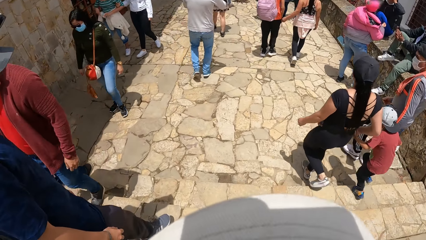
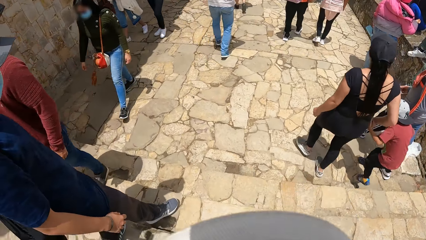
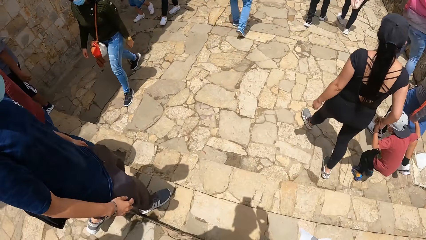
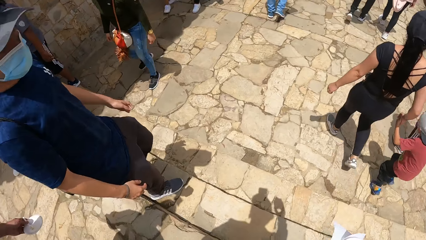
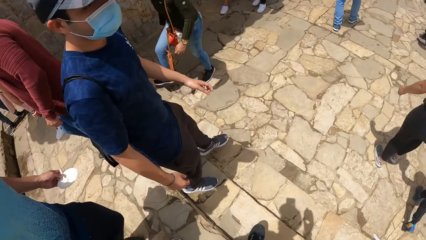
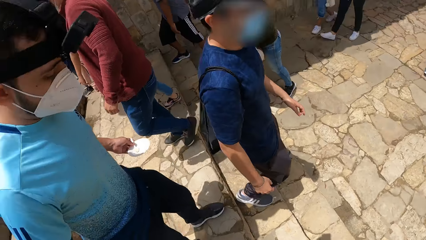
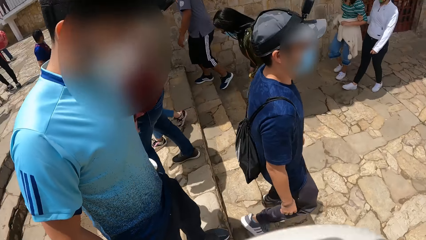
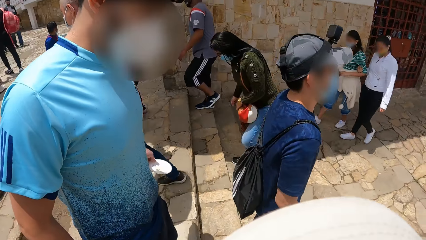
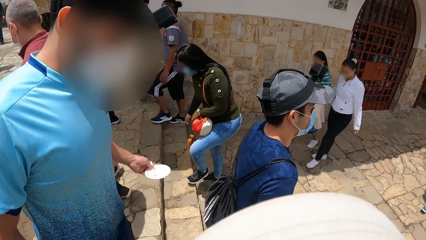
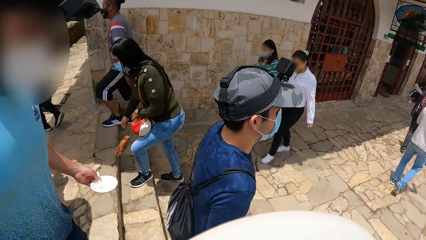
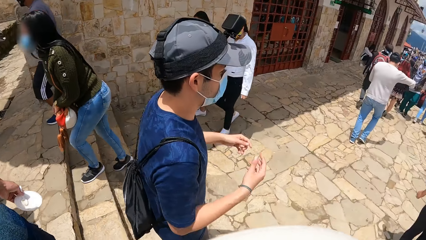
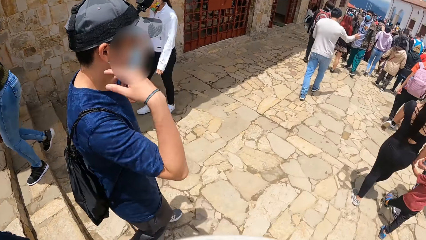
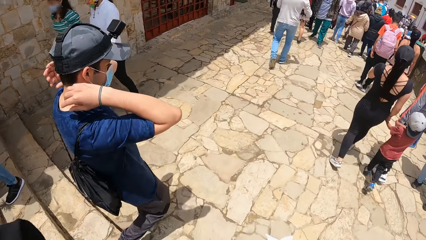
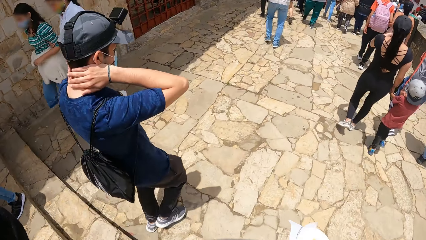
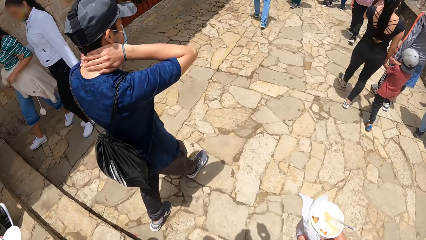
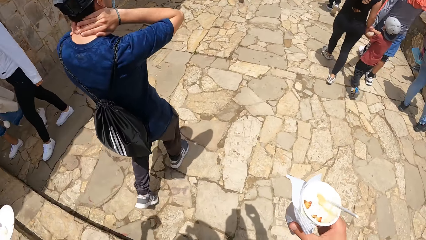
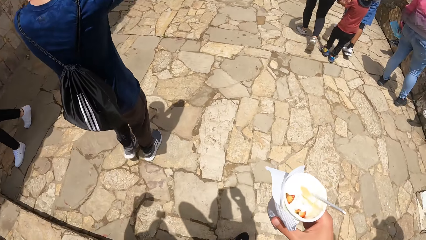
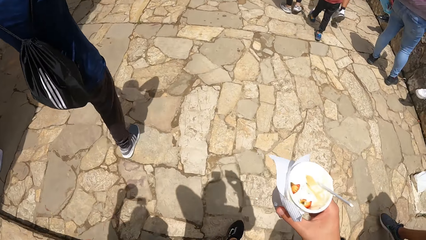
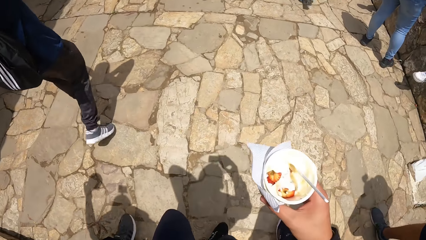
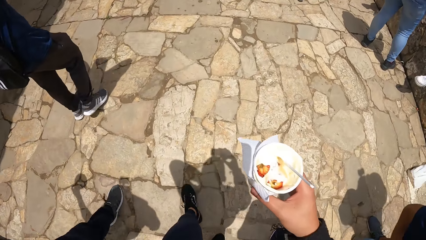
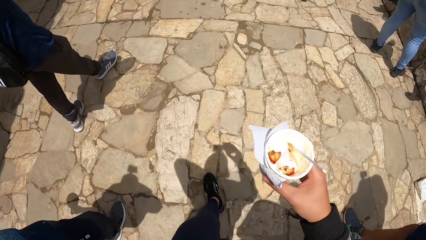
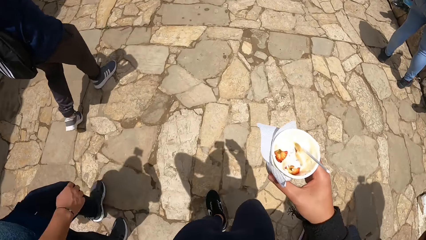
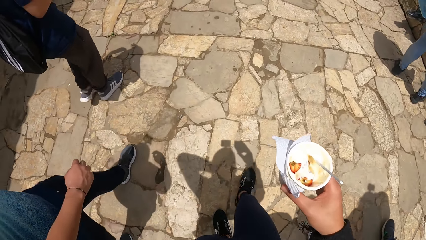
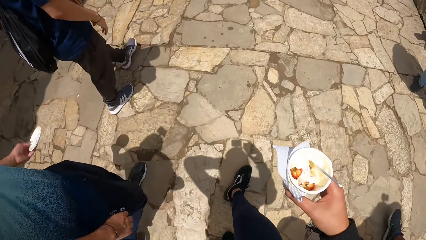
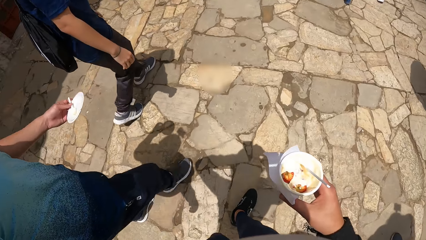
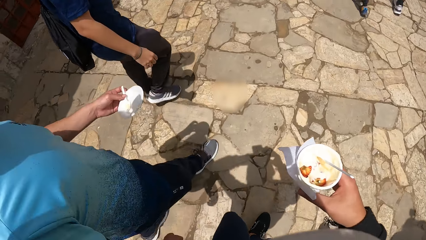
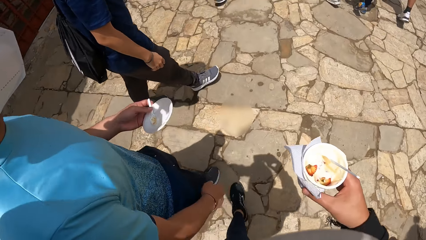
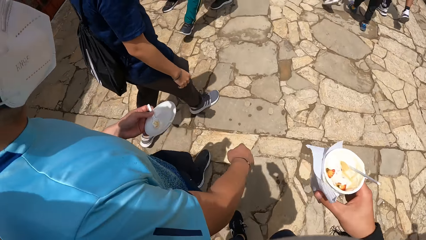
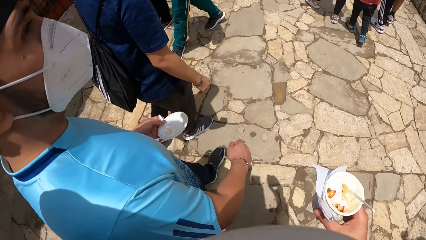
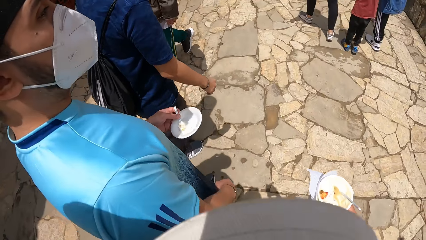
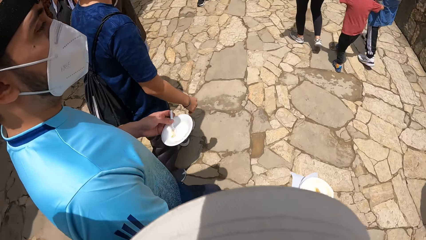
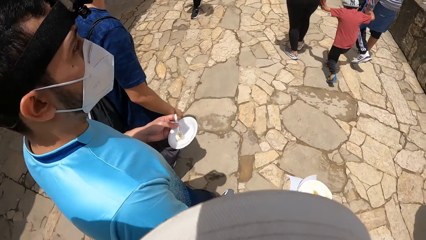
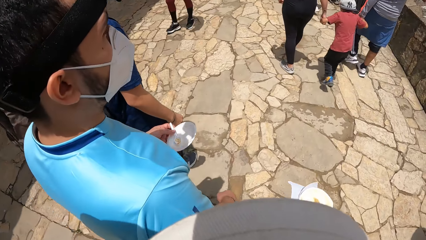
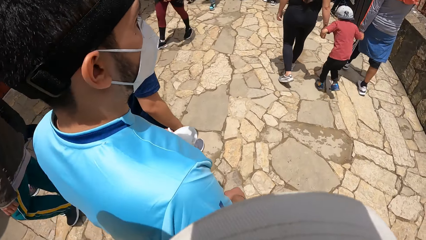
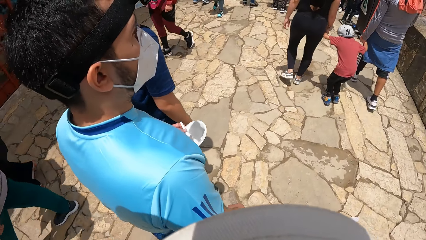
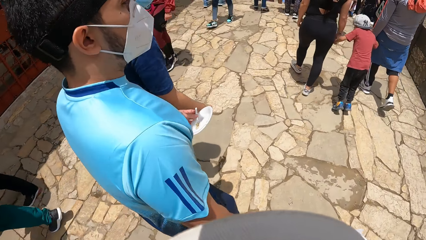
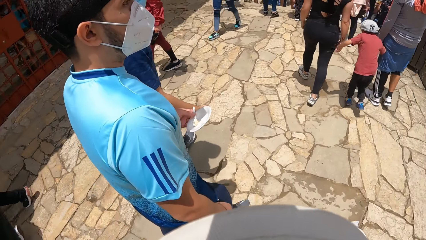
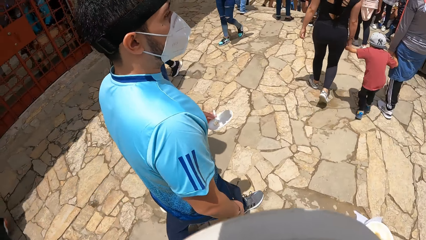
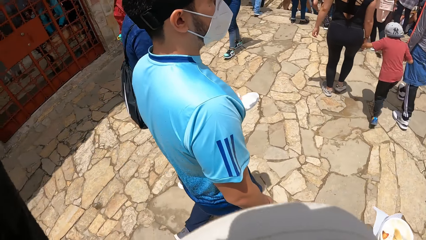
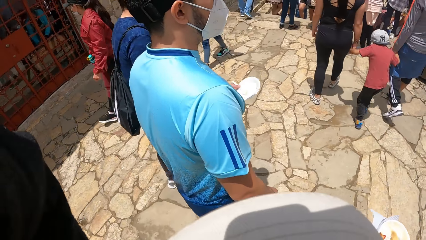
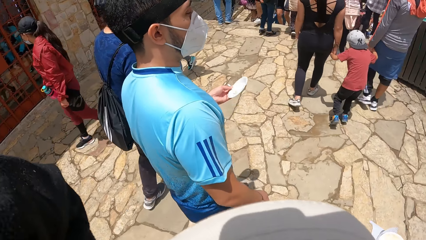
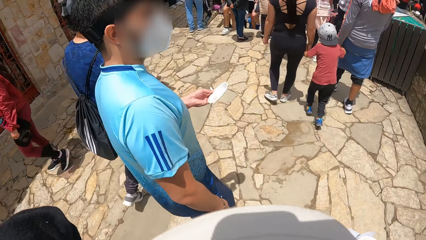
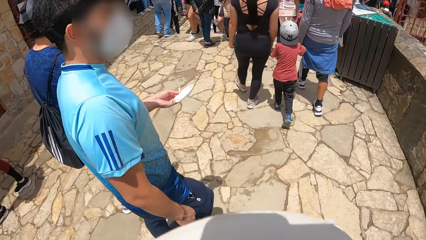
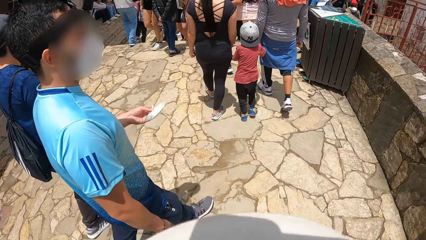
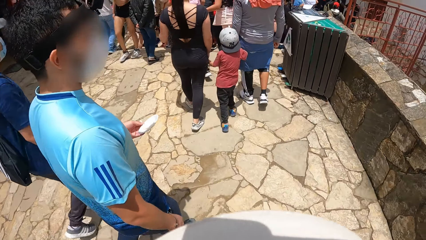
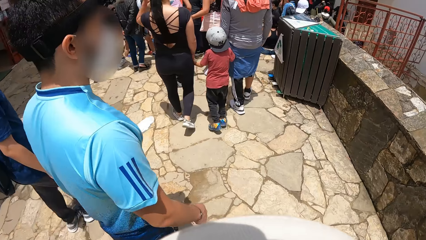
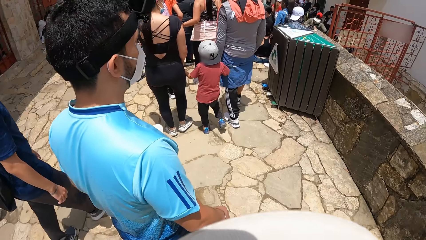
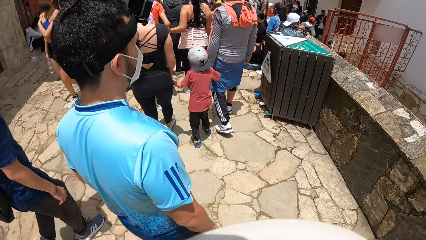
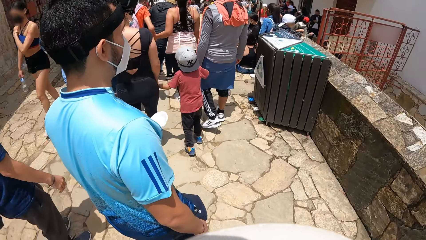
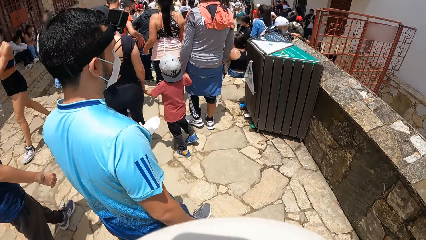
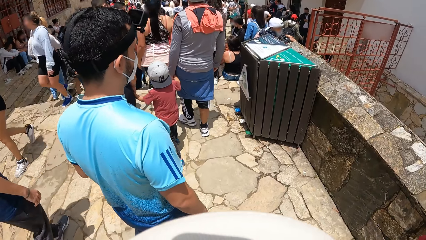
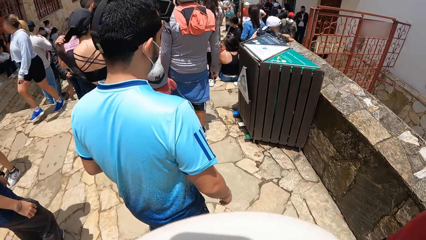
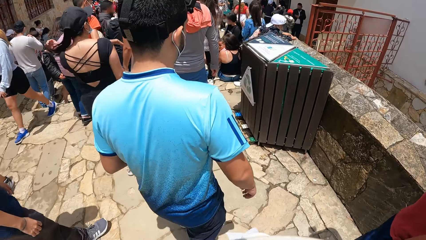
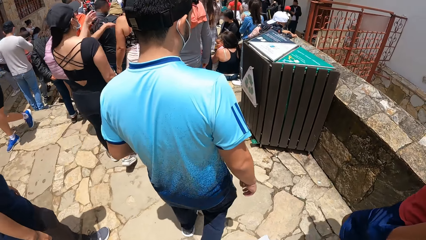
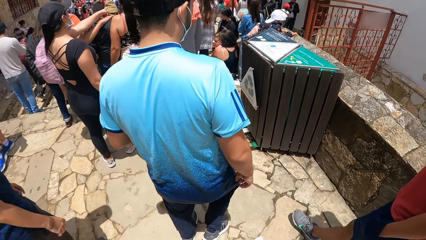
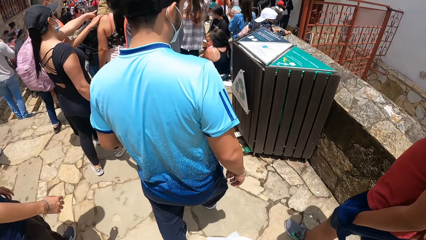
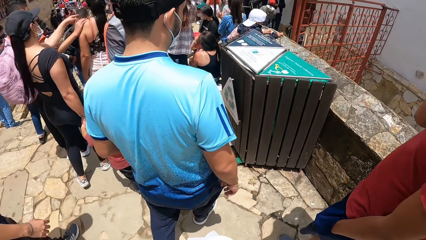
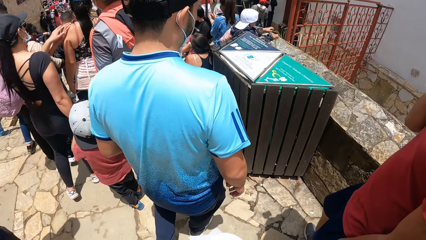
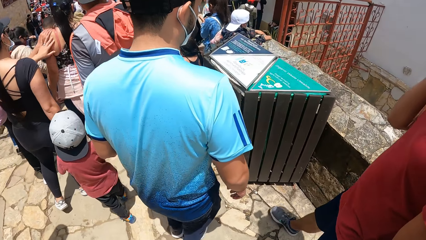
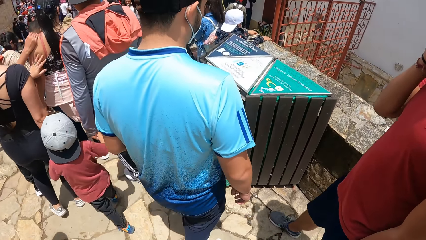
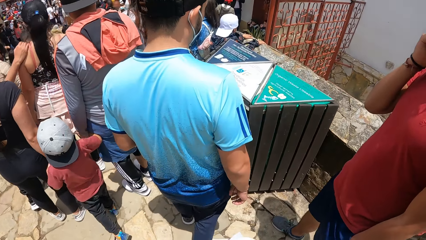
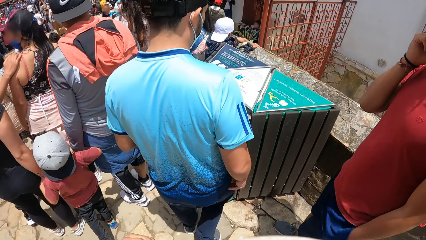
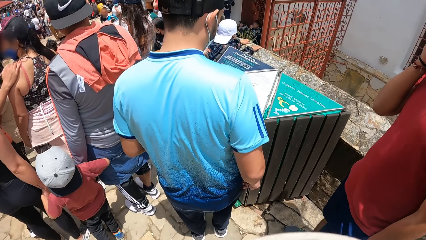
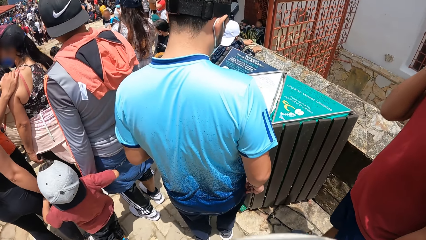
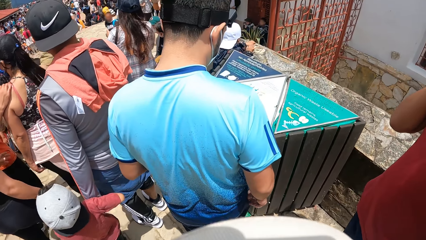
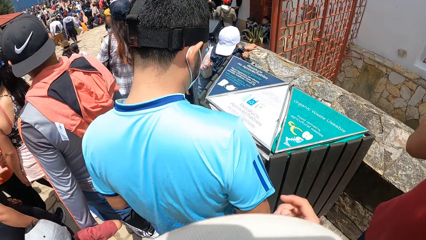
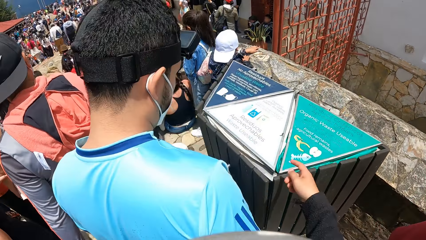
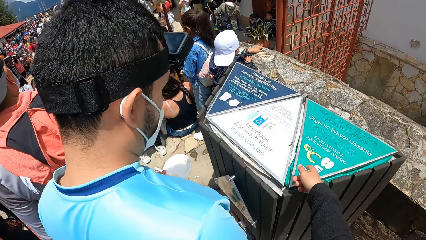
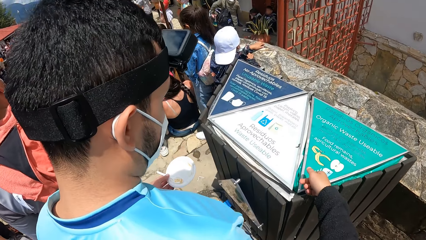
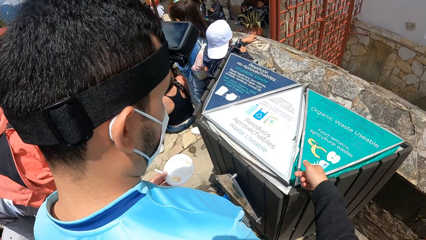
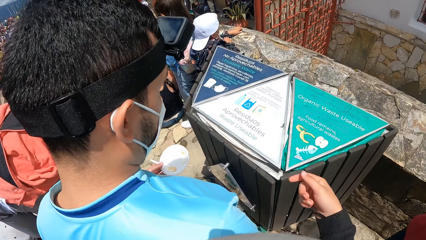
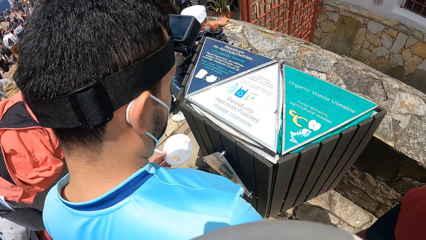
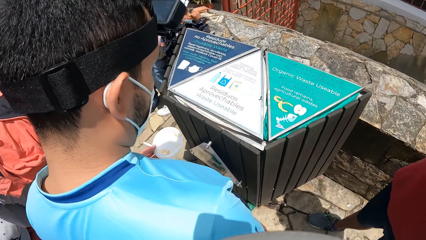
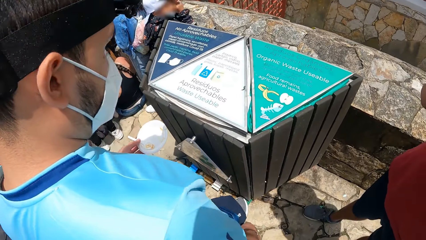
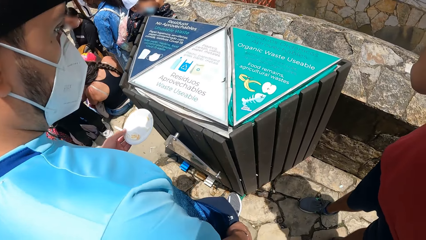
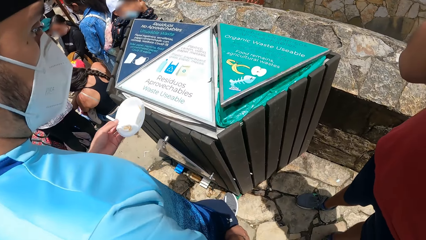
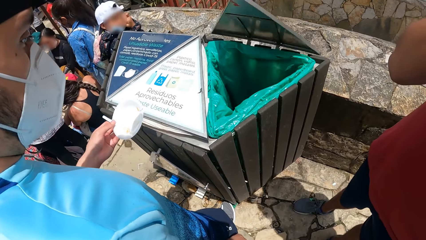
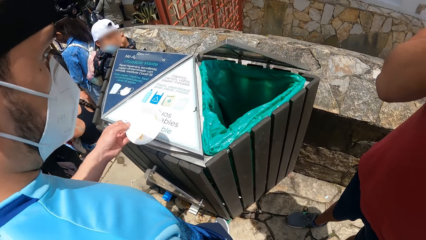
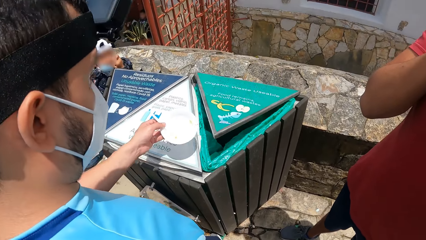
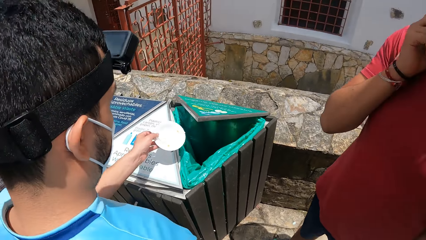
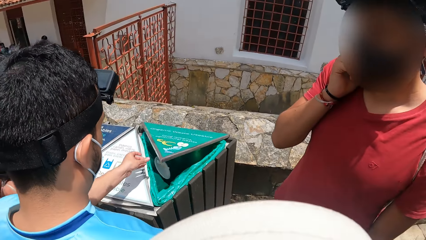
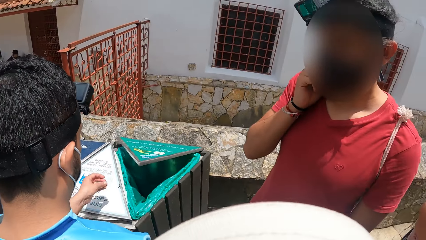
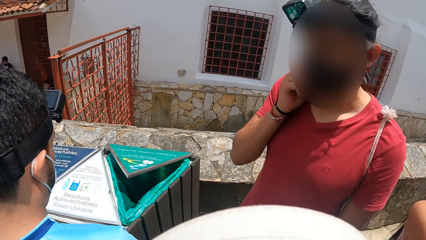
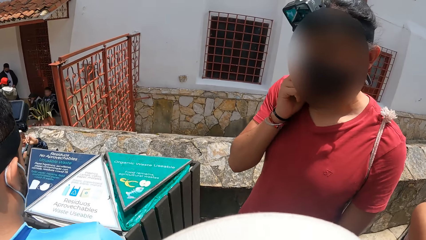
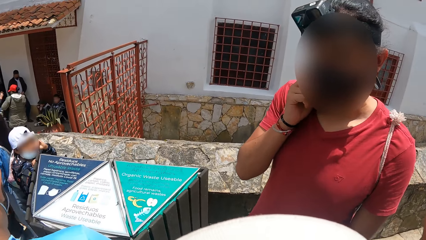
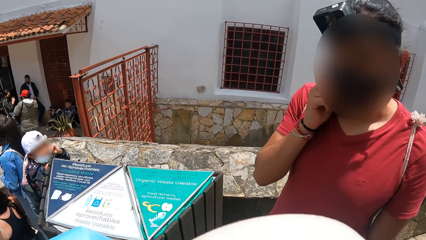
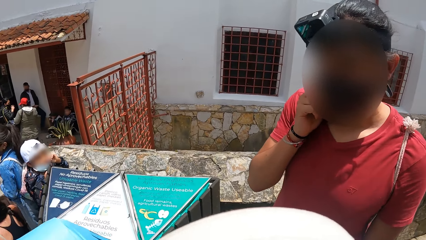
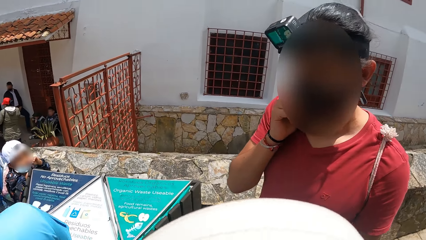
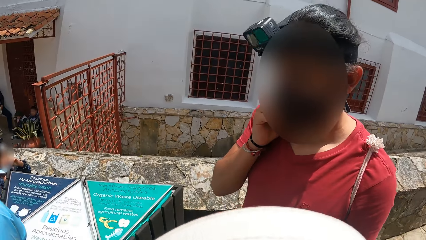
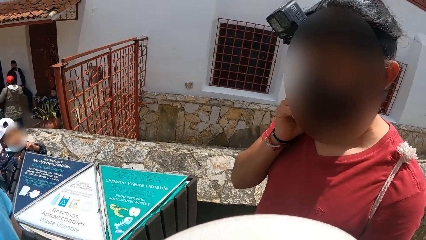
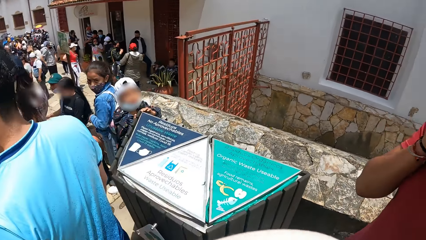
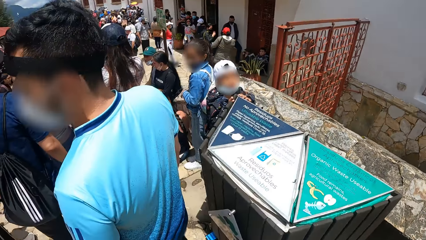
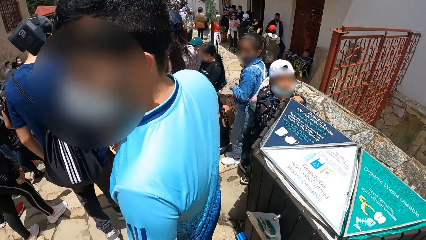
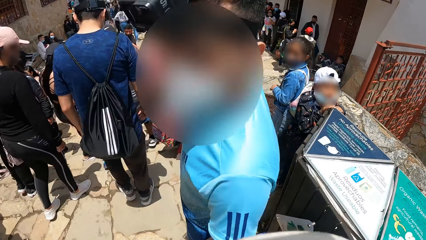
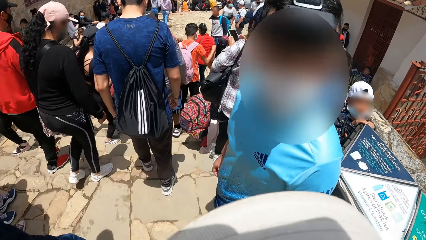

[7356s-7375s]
The man places both his hands behind his neck and walks on a road. The camera wearer walks on the road. Another man walks towards the trash bin. The camera wearer taps the waste bin with his right hand. The other man steps on the waste bin pedal with his right leg and opens the trash bin. He places a paper plate into the waste bin with his left hand. He puts the lid in the trash bin.
